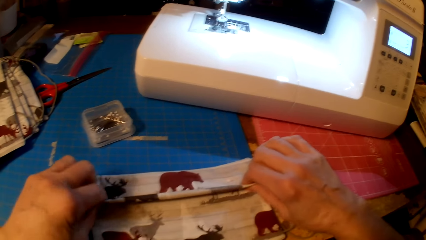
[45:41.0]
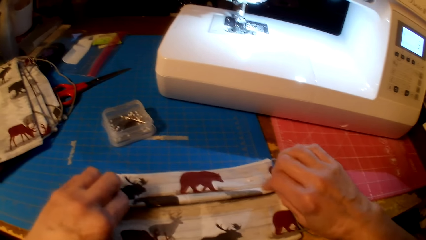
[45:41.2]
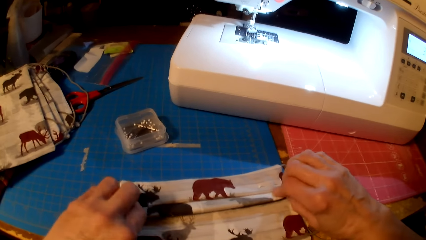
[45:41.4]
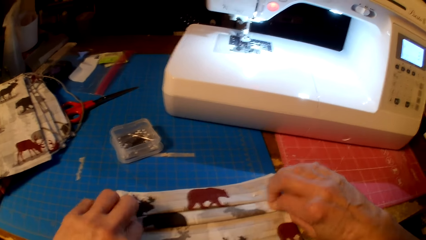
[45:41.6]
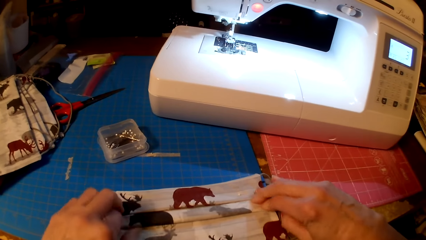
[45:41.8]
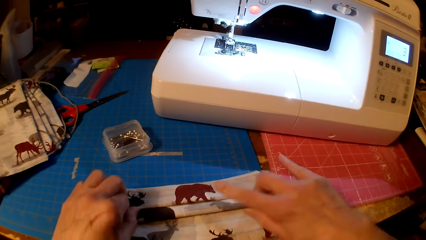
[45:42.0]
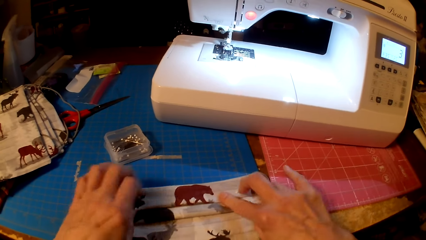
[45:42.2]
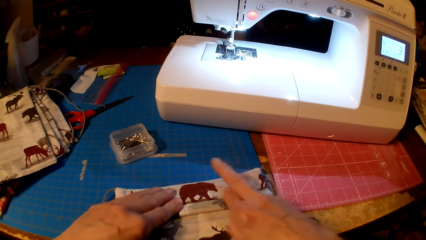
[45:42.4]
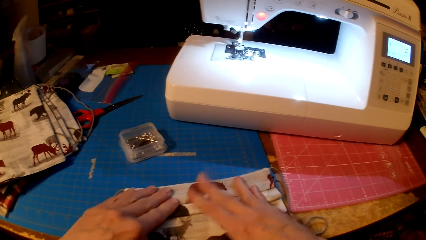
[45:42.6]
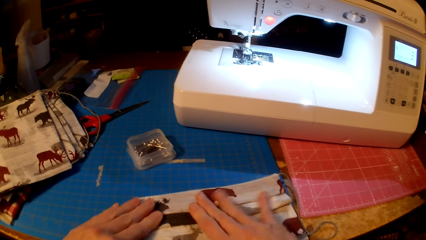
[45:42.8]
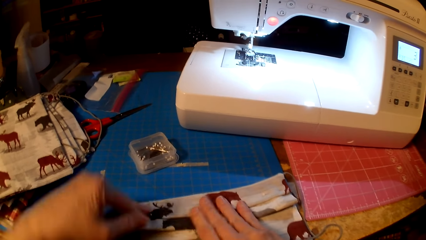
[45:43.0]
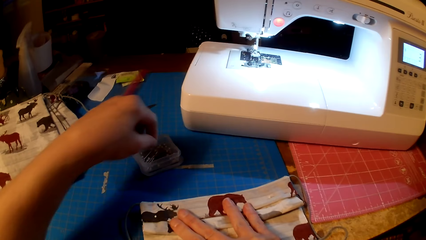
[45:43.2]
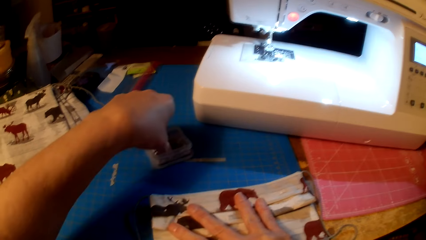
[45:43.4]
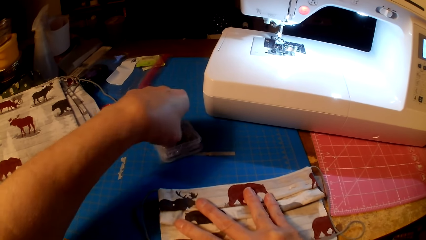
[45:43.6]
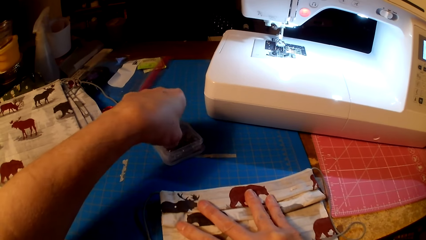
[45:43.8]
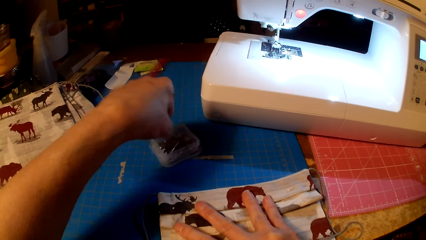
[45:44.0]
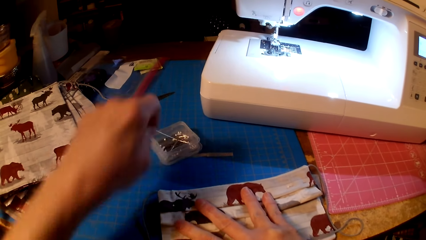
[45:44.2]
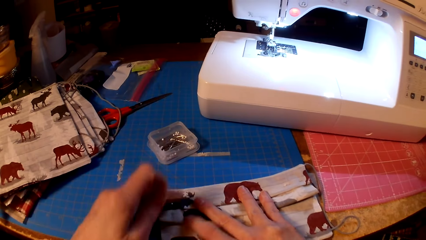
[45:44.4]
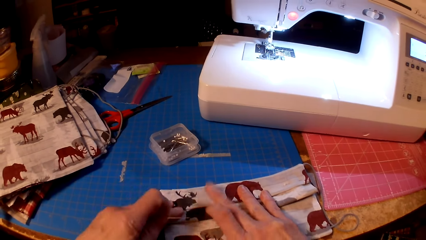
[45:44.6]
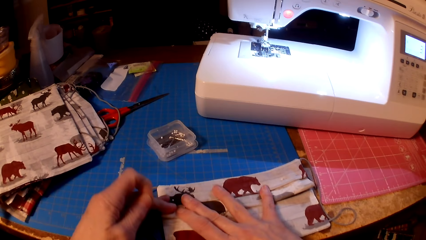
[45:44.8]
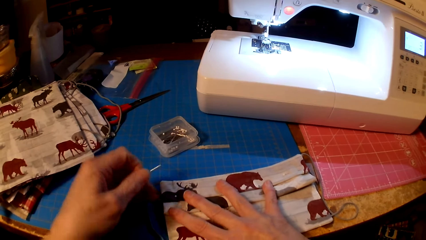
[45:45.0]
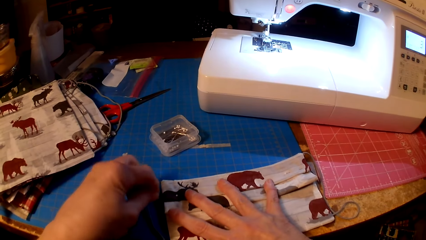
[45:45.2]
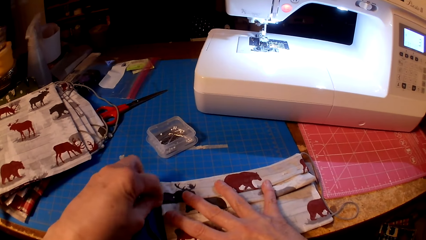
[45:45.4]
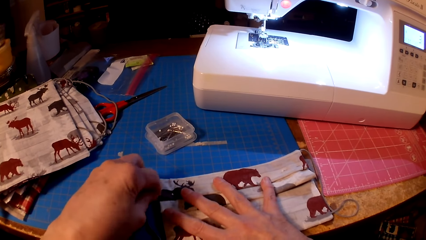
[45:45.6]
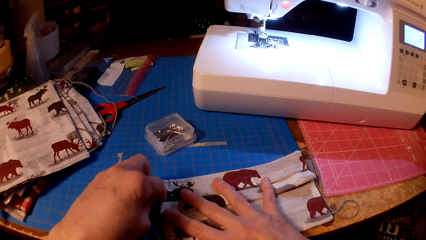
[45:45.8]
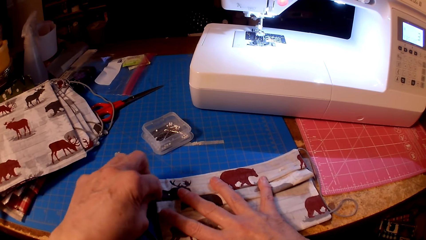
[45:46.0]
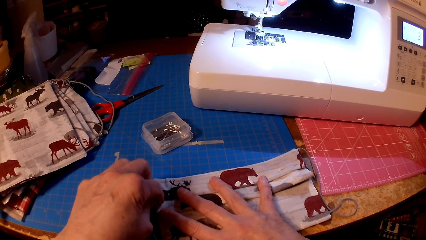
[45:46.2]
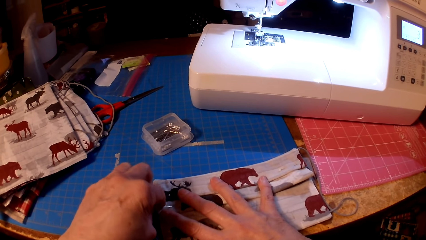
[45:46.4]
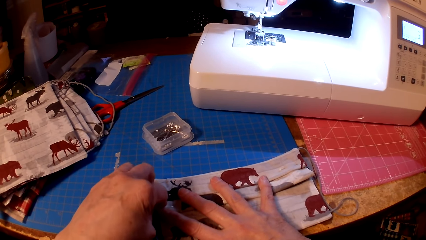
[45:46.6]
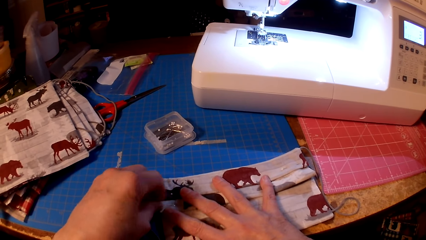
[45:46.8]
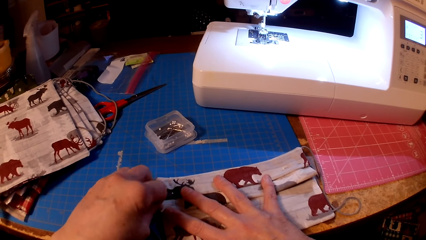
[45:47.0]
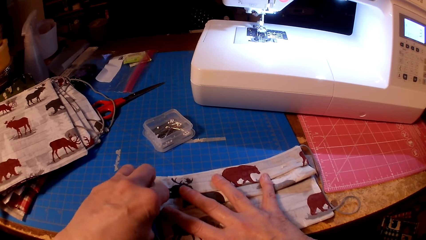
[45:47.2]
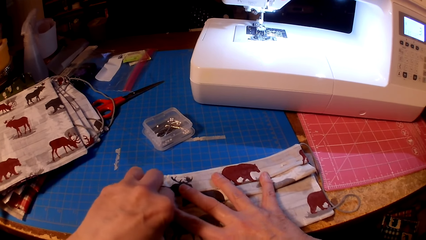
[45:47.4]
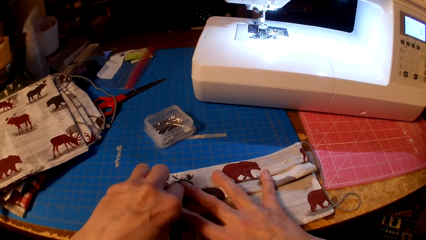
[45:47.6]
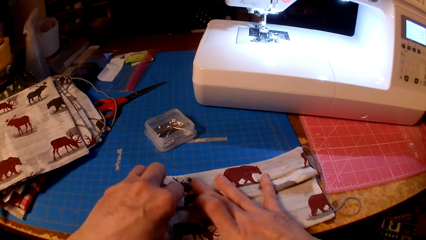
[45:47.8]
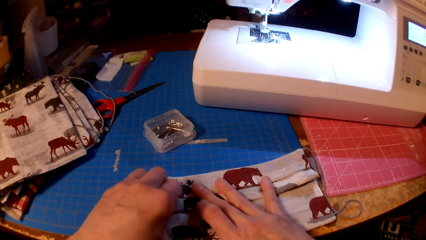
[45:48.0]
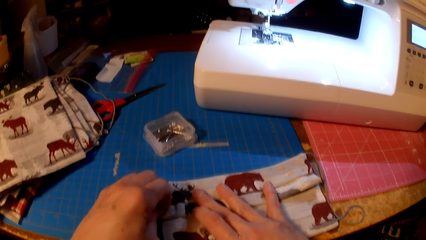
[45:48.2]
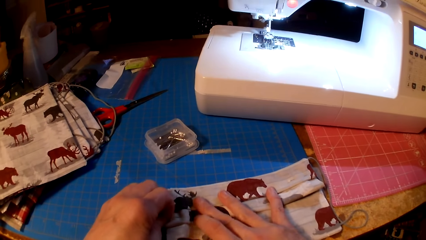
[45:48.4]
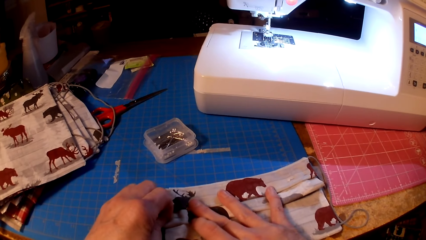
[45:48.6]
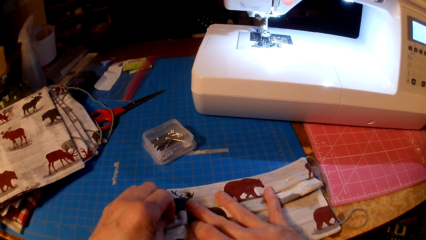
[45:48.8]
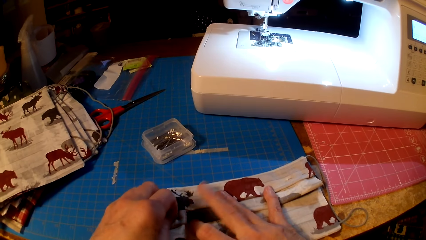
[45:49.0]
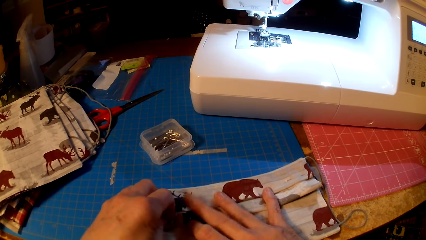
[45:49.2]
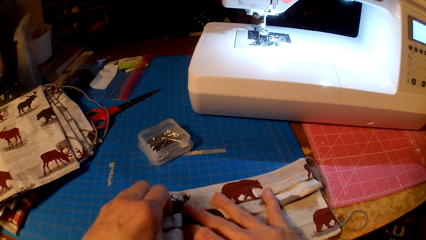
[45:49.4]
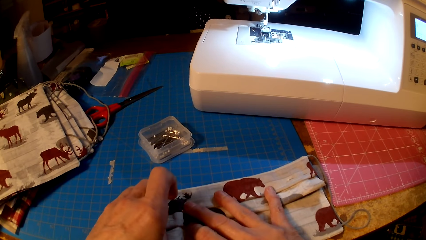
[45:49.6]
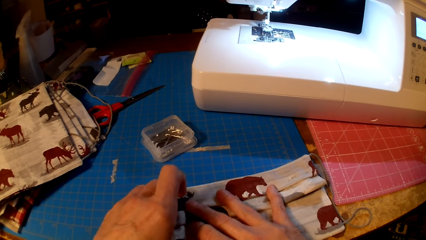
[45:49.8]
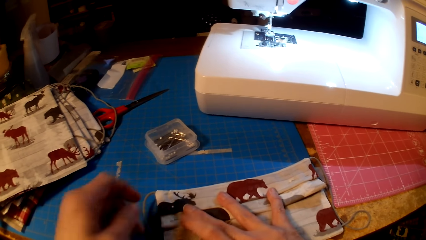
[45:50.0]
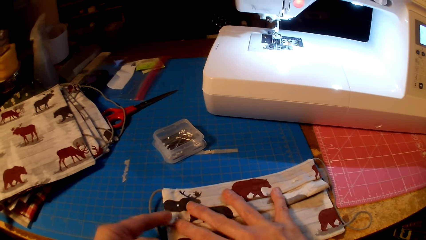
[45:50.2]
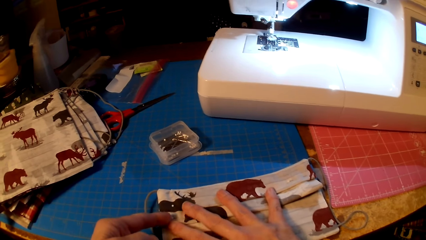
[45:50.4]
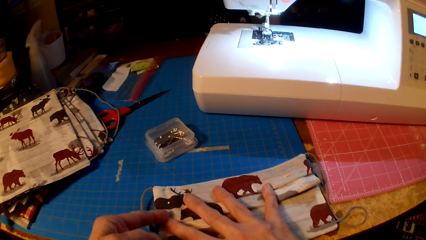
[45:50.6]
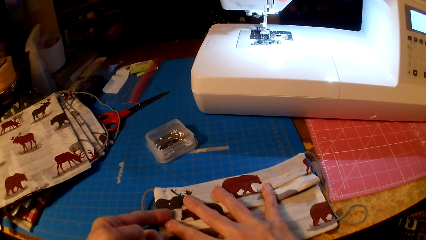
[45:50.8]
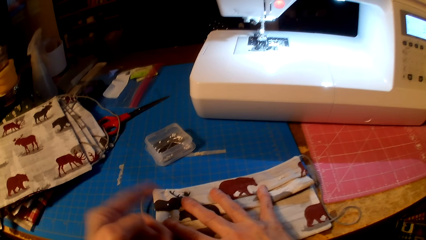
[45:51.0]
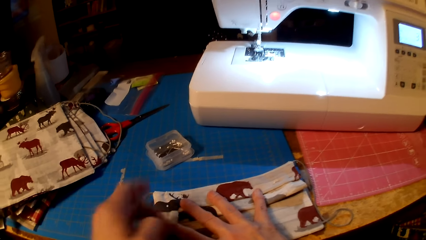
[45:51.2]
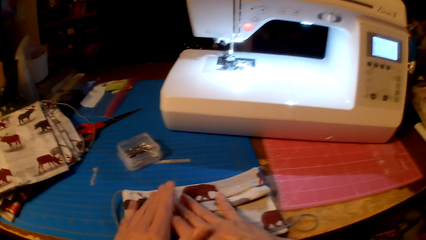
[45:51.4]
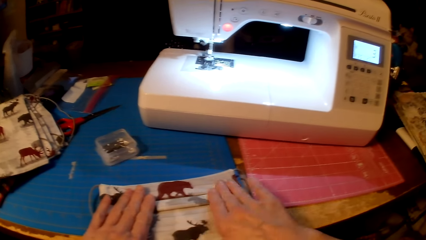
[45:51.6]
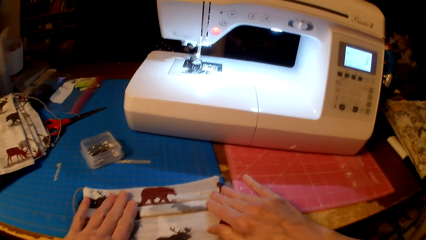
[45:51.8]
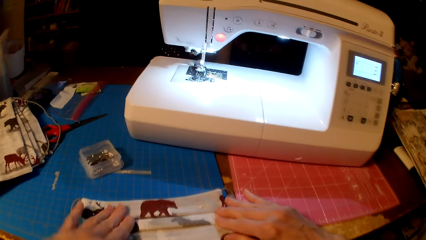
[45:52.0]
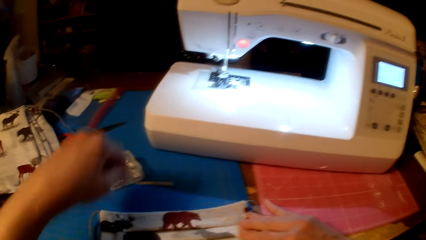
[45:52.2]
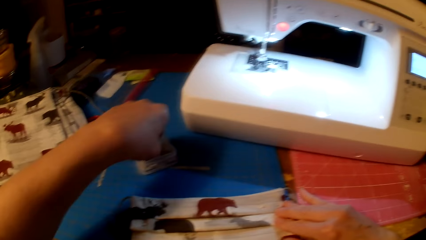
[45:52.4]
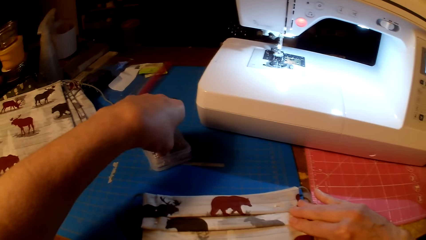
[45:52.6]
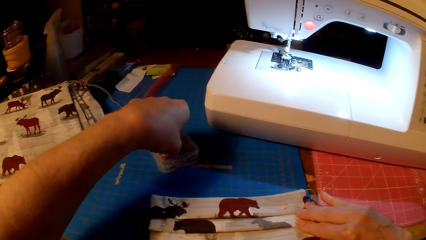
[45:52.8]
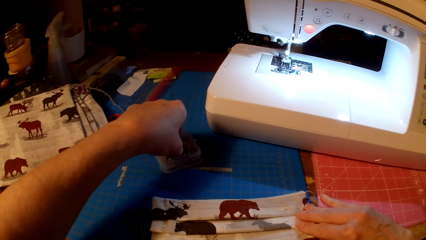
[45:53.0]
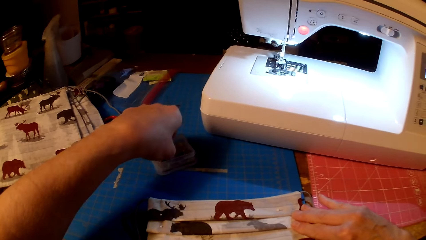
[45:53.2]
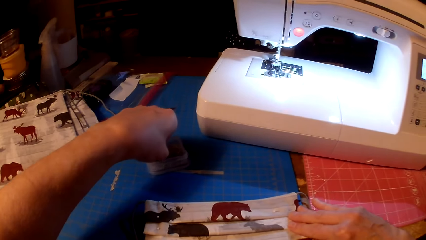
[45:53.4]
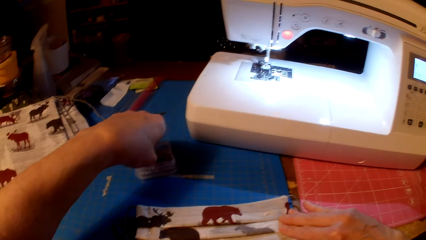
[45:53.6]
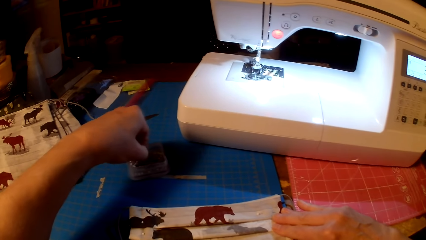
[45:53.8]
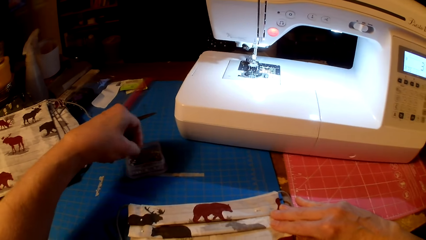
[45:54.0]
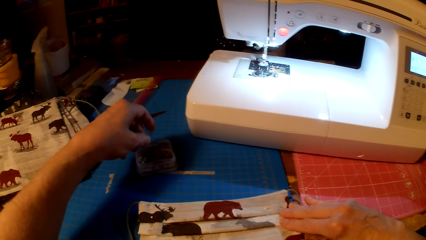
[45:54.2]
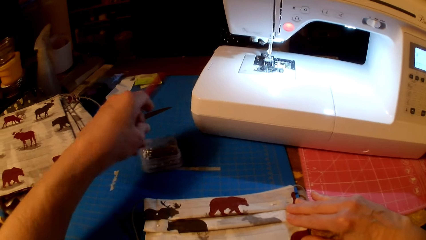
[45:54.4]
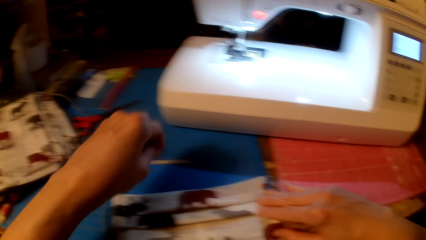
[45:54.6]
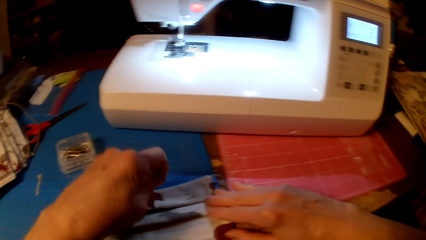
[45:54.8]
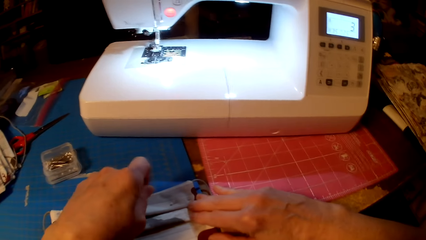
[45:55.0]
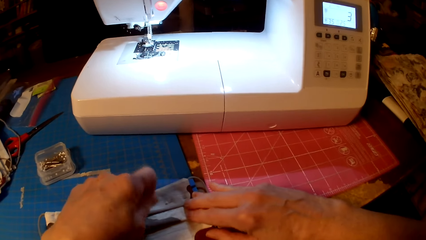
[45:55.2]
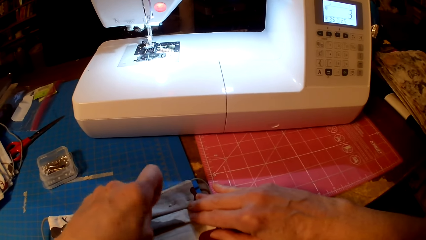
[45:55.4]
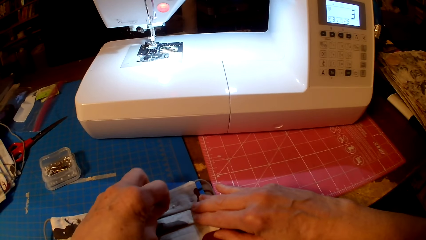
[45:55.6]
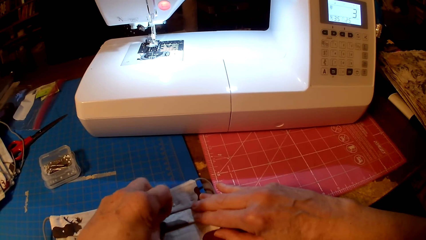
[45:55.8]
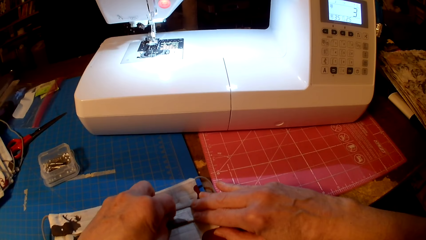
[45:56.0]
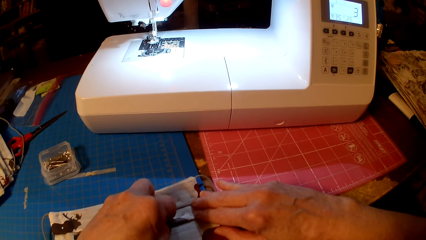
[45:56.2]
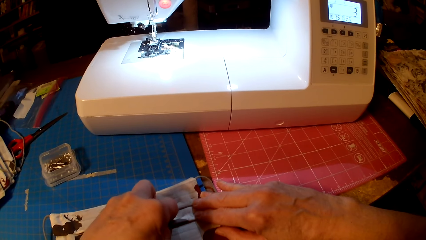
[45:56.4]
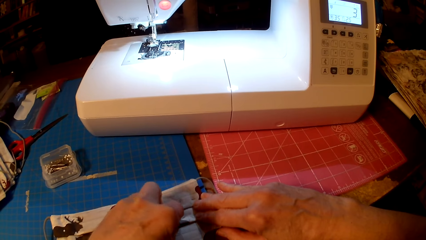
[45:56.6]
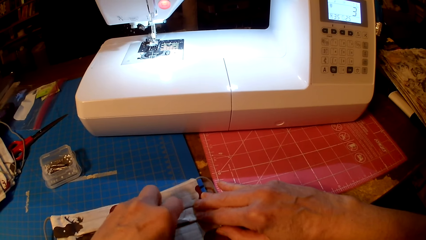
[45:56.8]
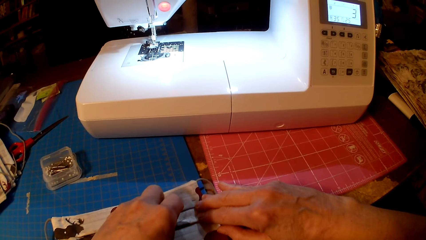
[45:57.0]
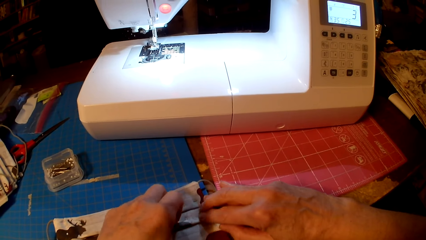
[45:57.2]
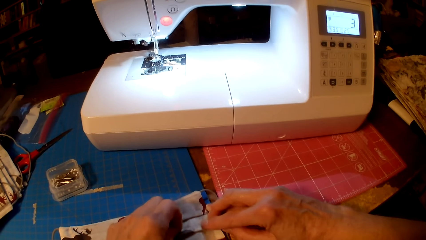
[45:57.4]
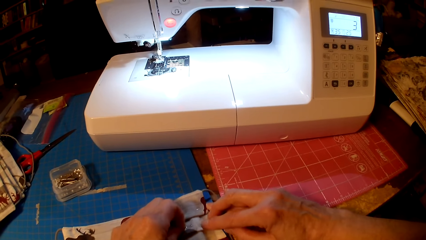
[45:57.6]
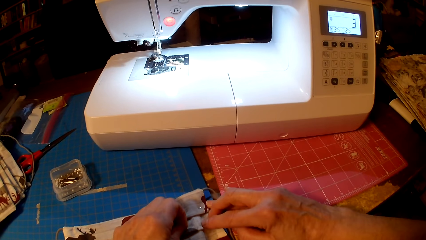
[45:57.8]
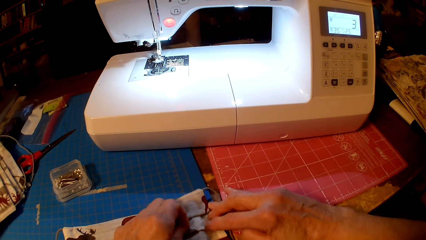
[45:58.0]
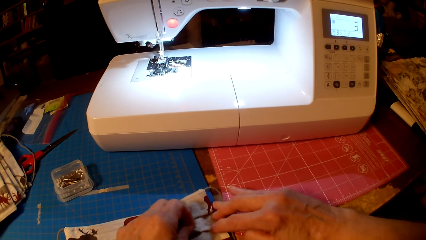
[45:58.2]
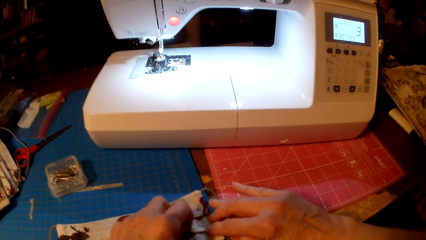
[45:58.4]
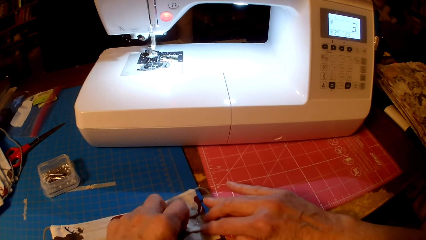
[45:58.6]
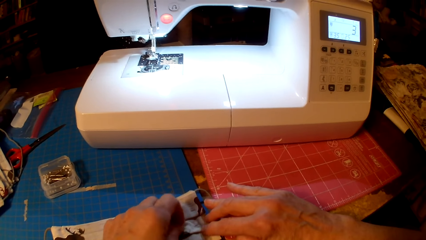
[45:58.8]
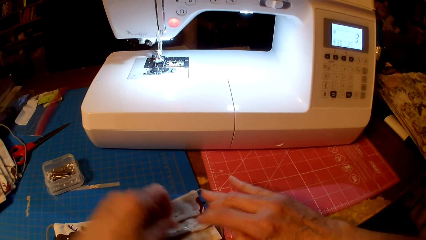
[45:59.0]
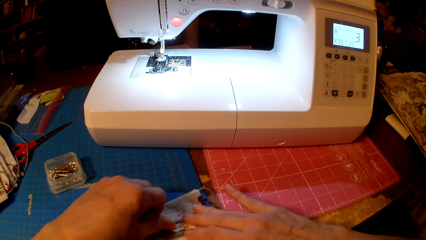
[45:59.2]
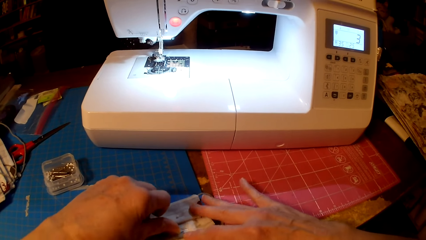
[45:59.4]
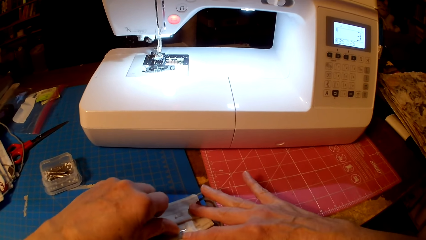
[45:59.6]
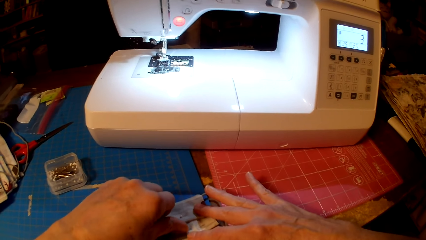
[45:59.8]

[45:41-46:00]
The camera wearer picks up a pin. They pin the fabric. They pick up a pin. They pin the fabric.
